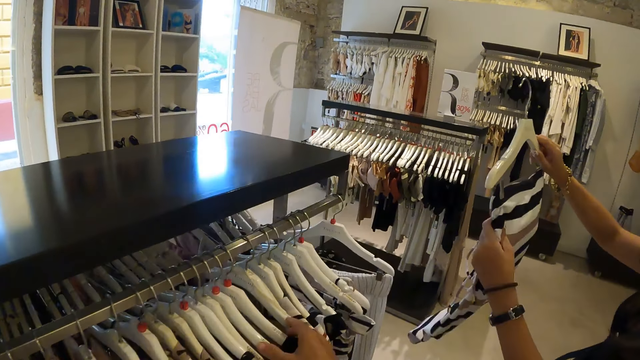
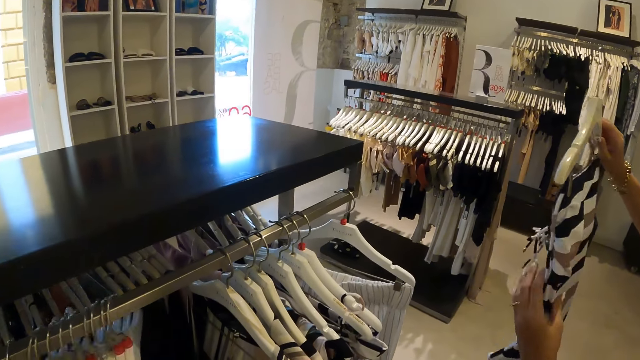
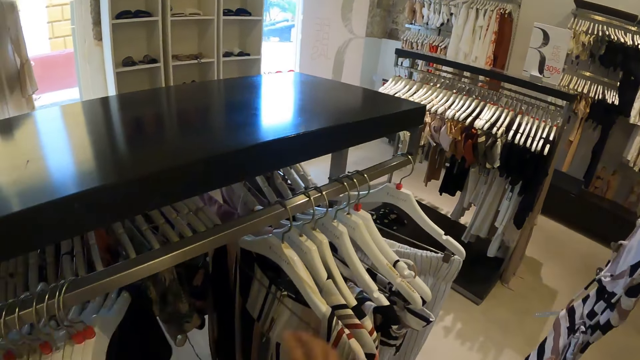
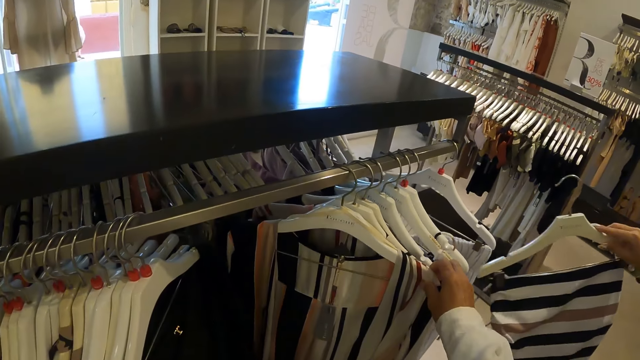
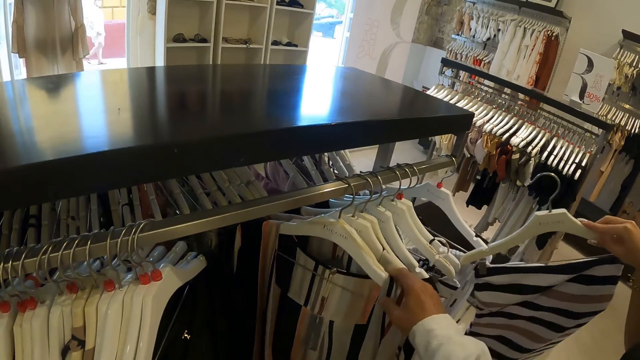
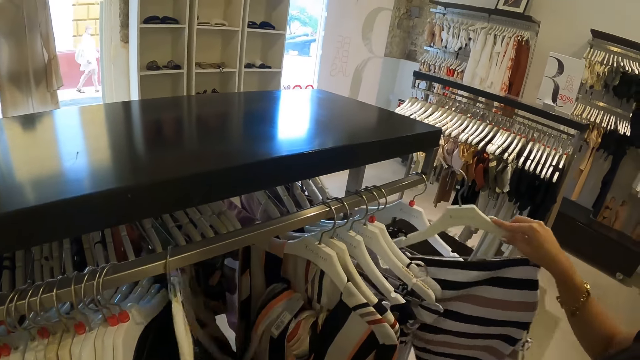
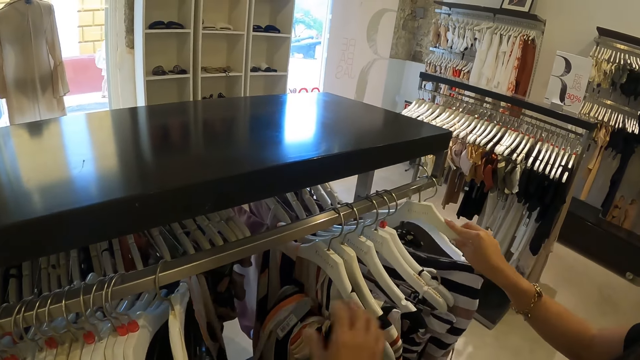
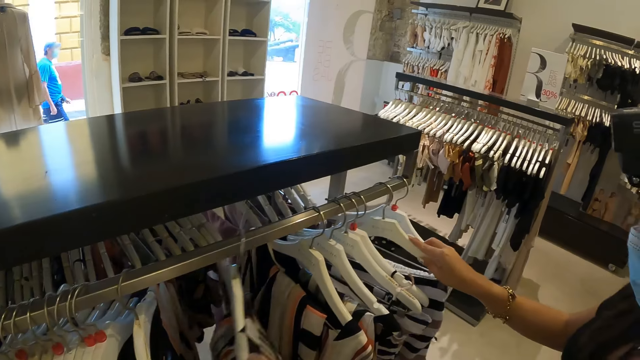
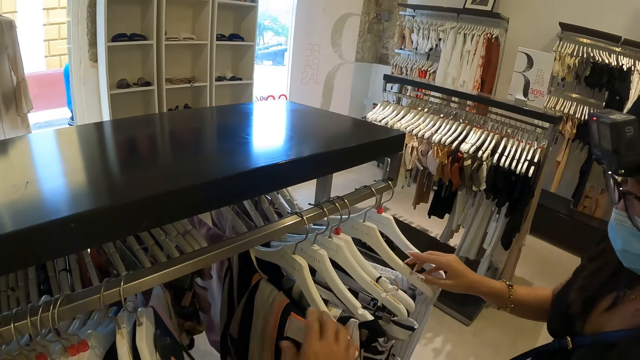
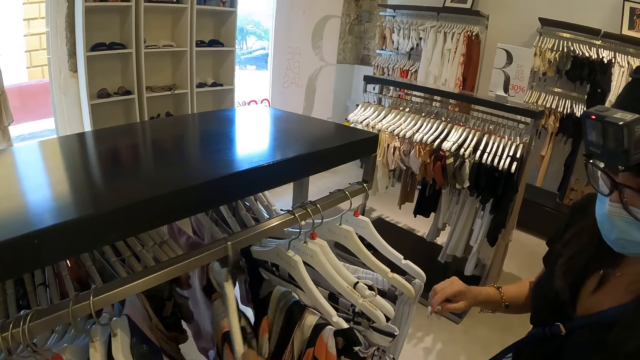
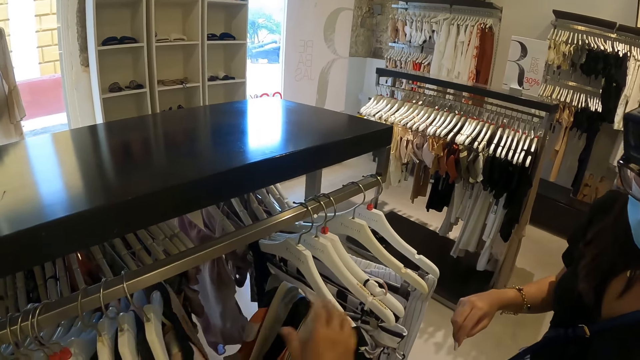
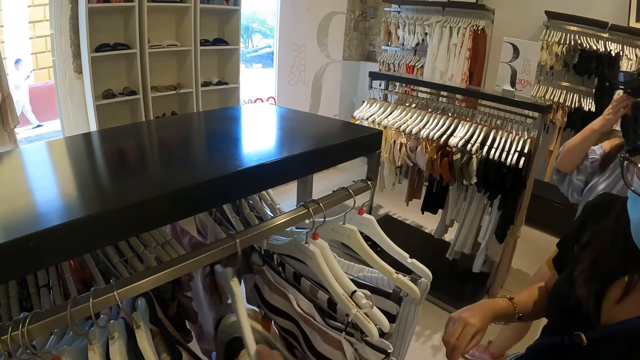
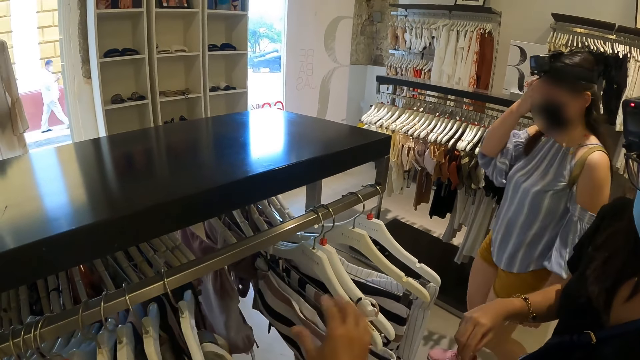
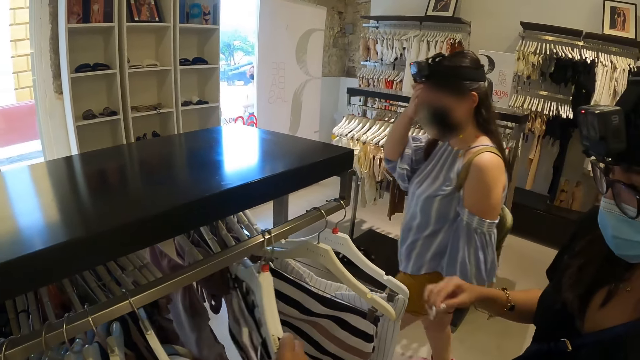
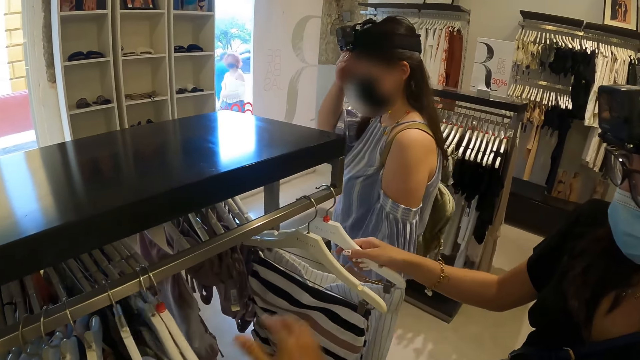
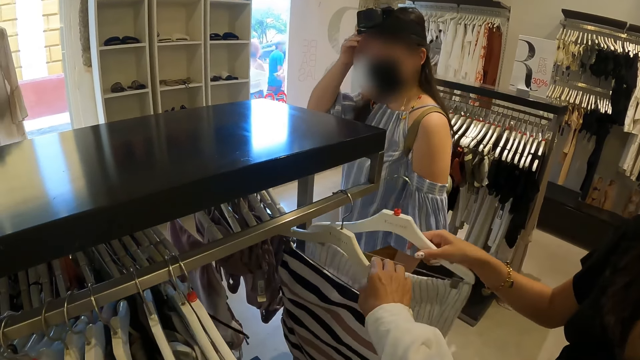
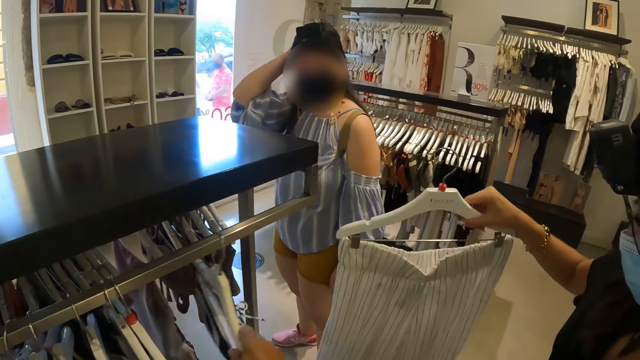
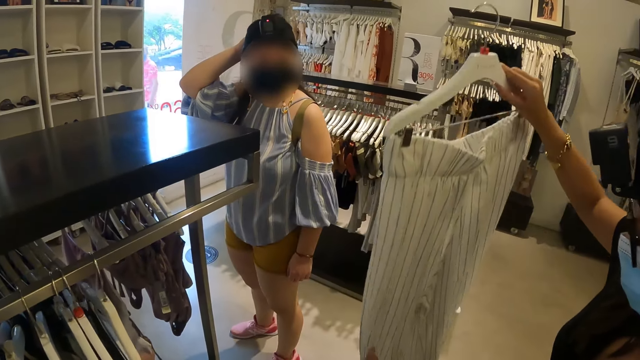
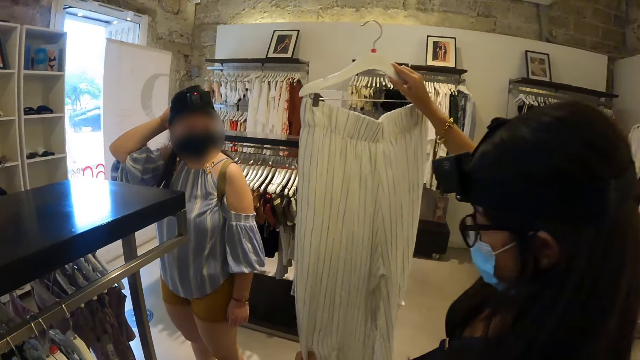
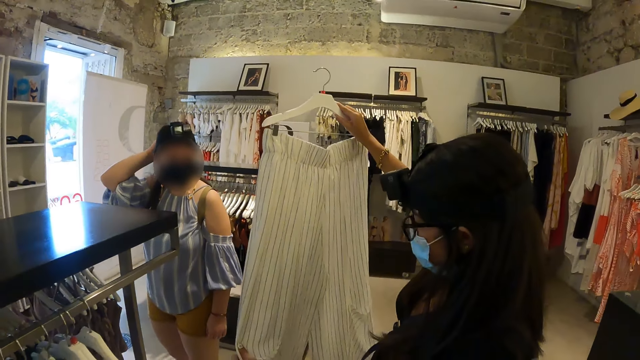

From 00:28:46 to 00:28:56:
The camera wearer moves the clothes. They go through the hanged clothes.

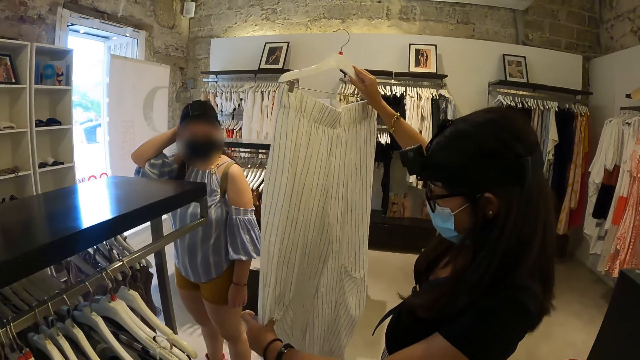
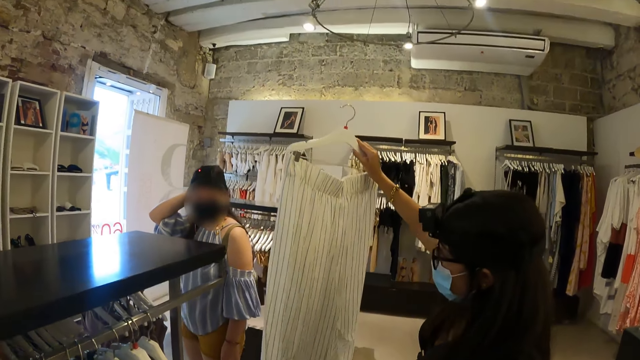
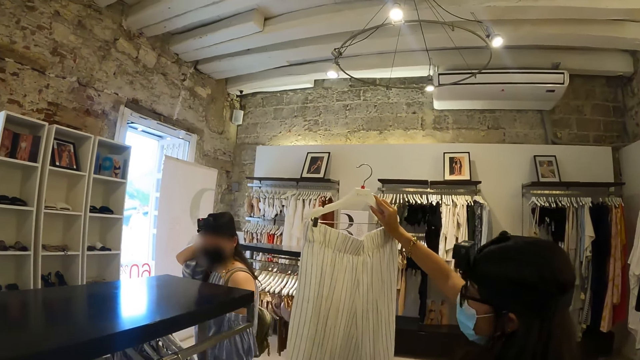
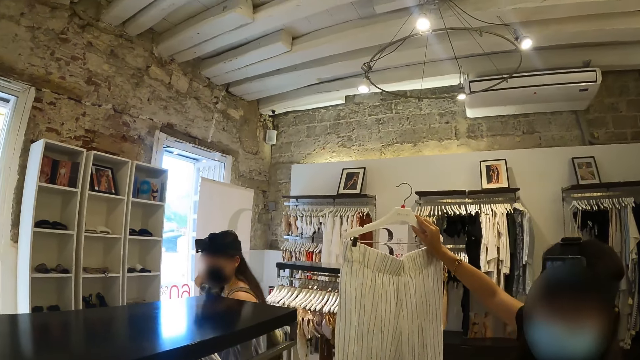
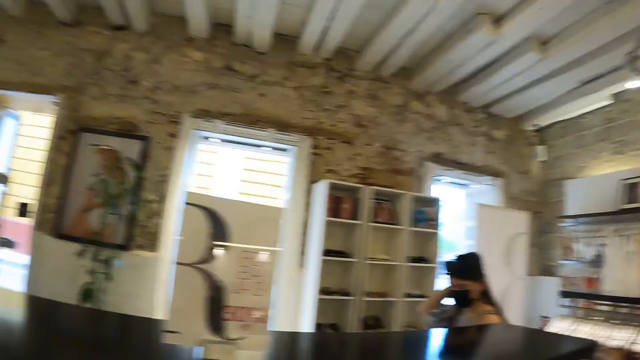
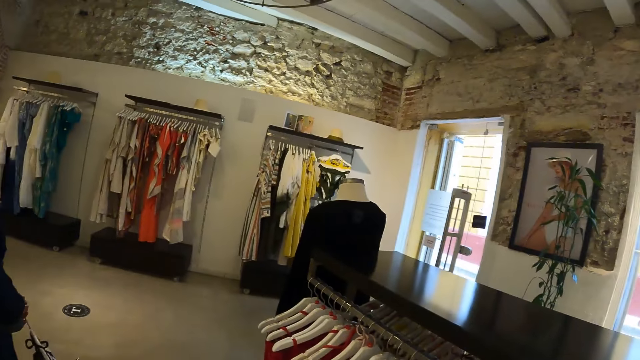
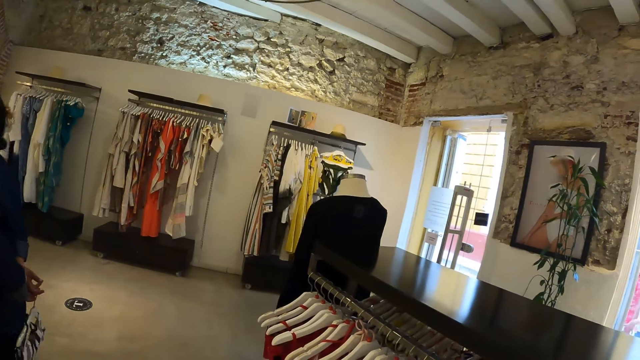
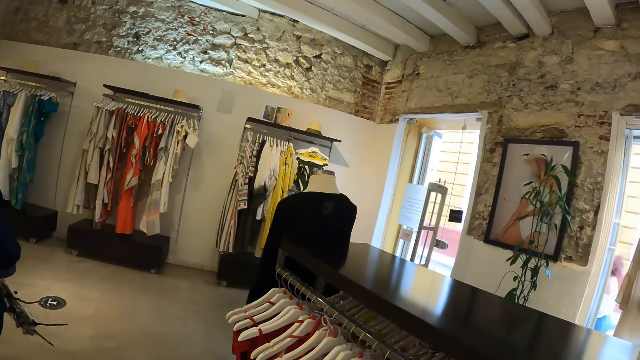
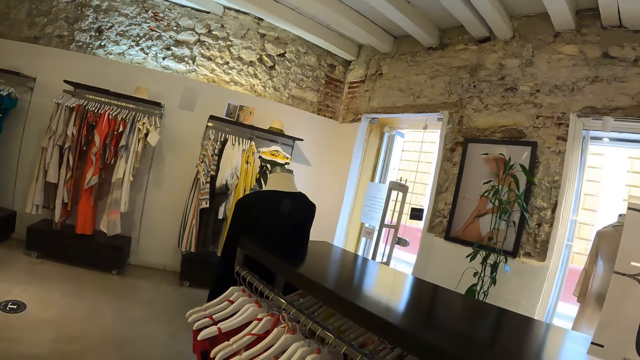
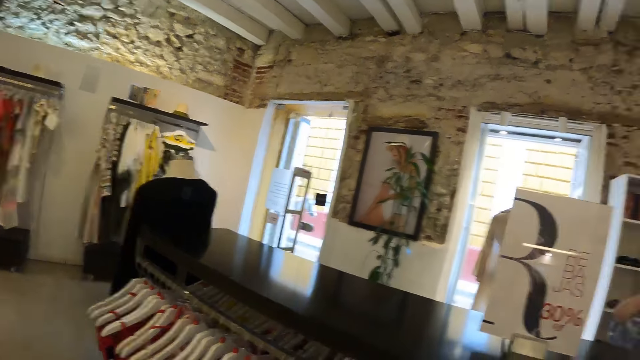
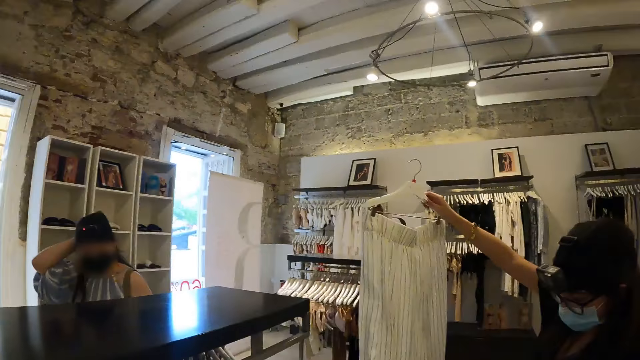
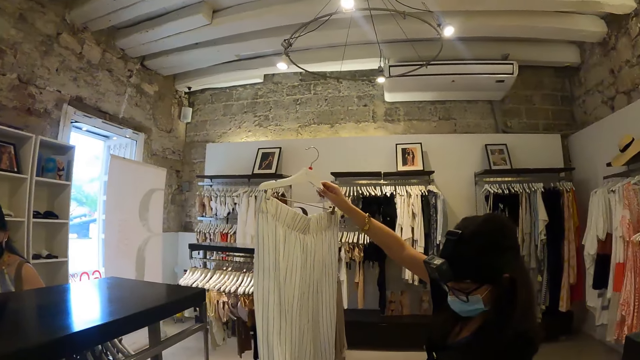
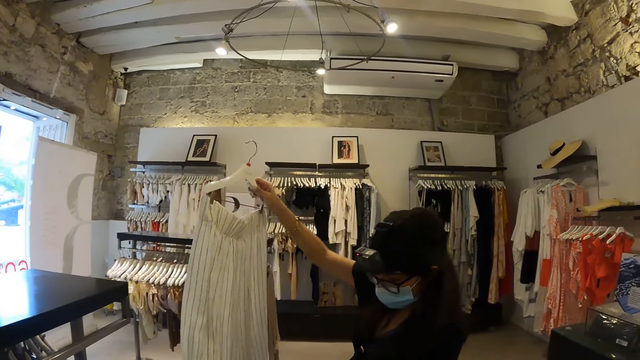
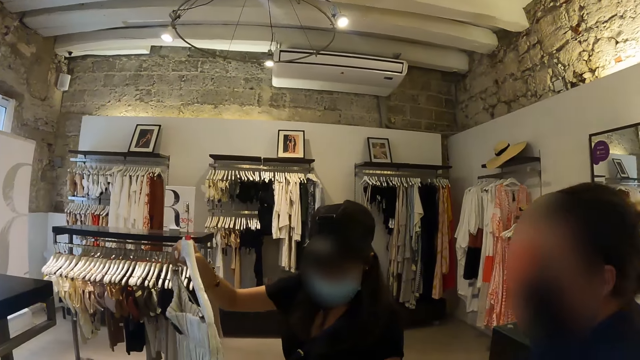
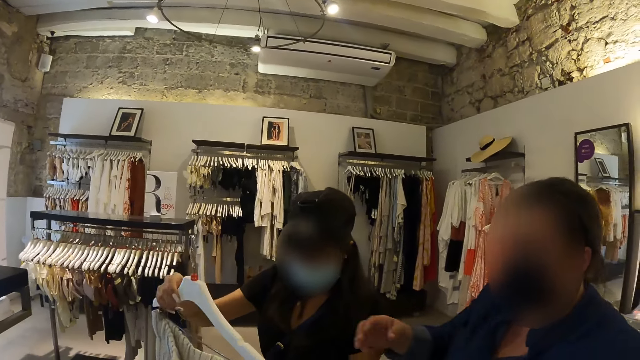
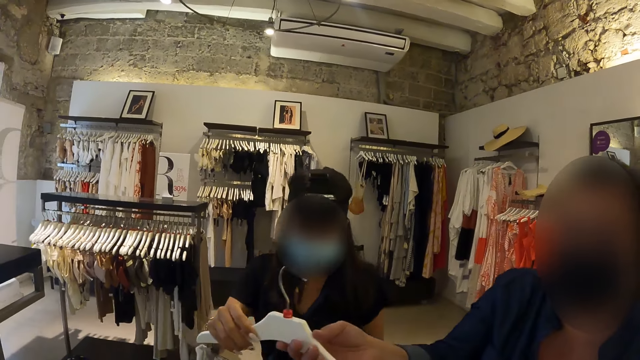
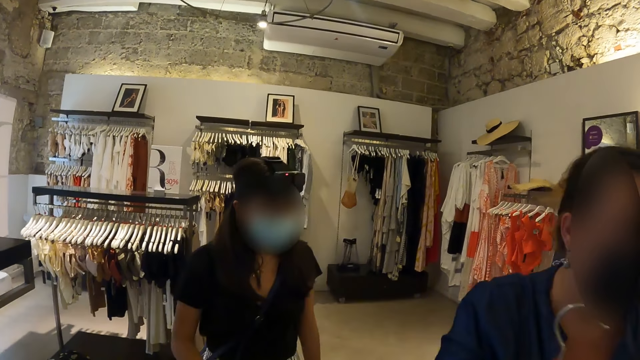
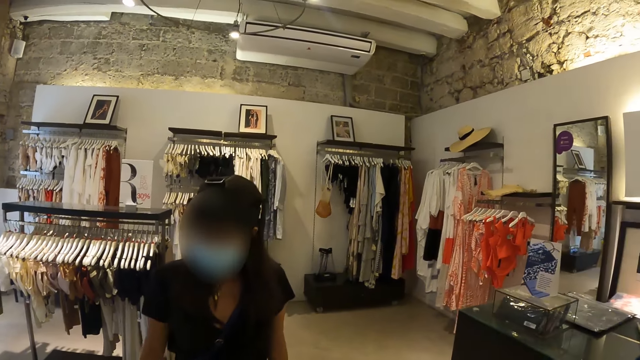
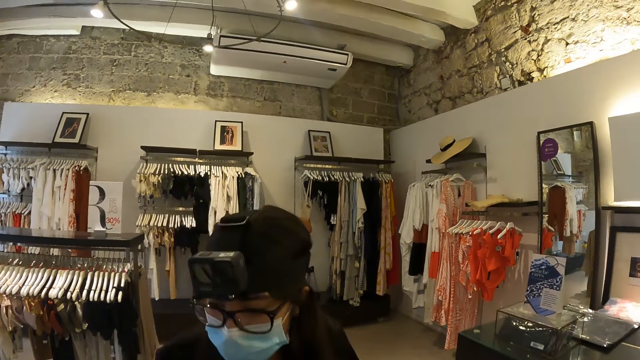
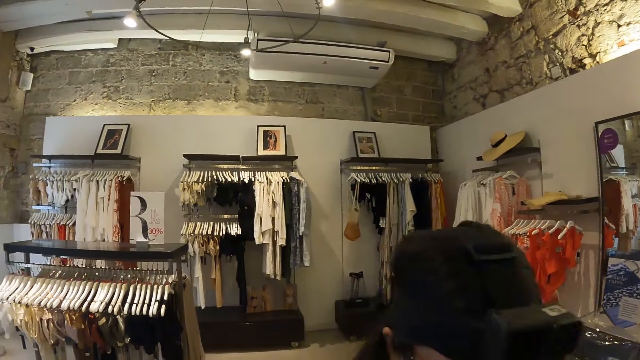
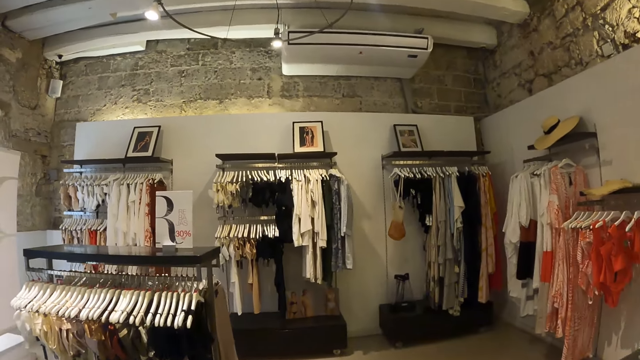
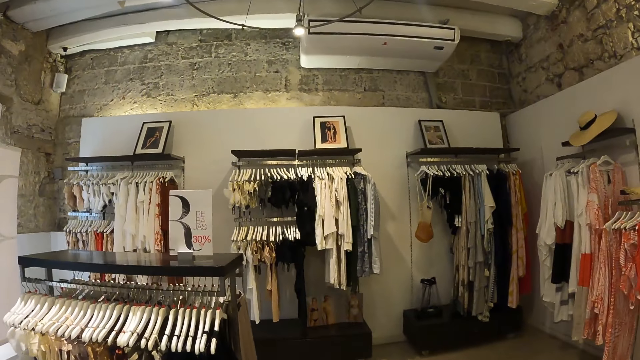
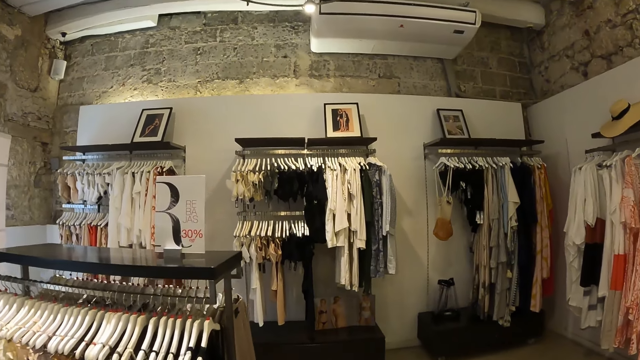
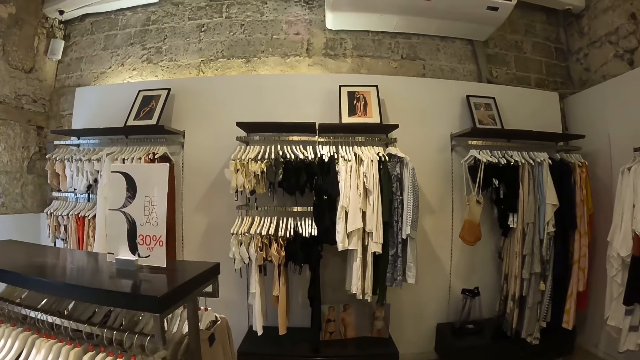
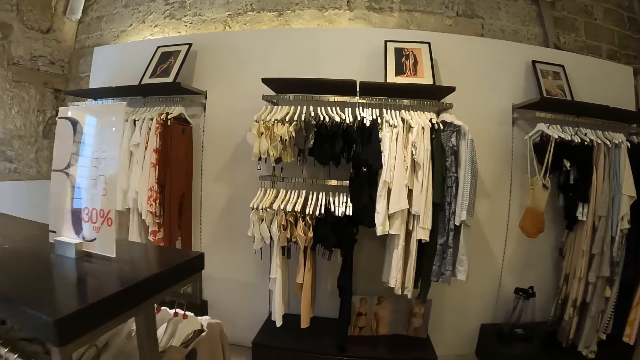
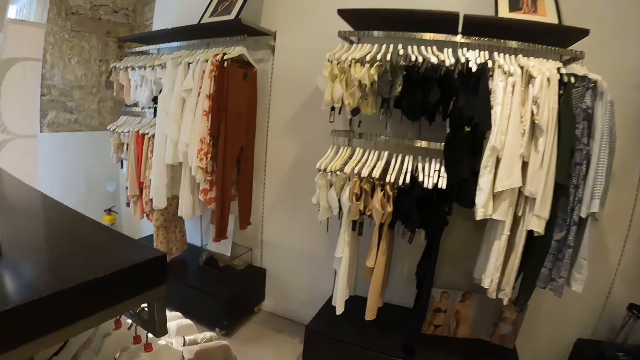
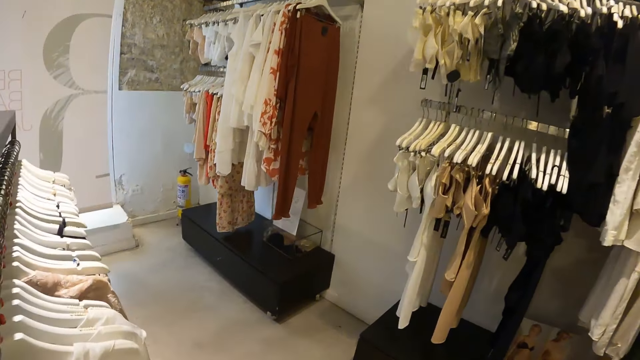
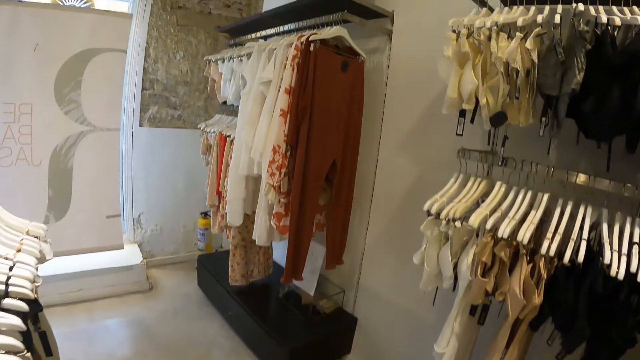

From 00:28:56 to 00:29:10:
The camera wearer looks around. They walk around.
